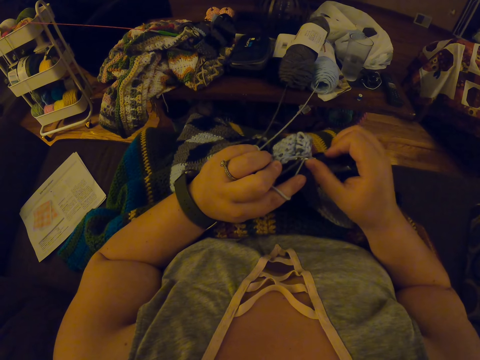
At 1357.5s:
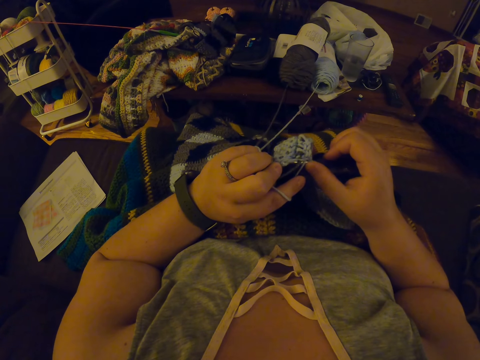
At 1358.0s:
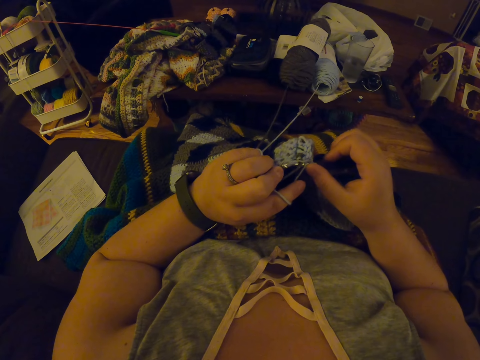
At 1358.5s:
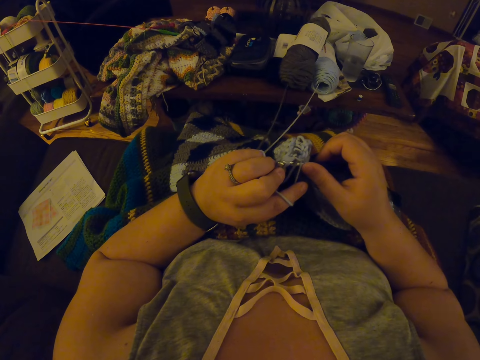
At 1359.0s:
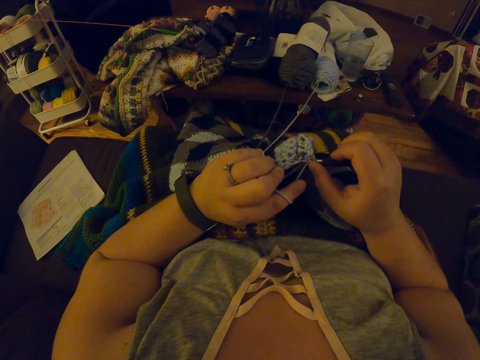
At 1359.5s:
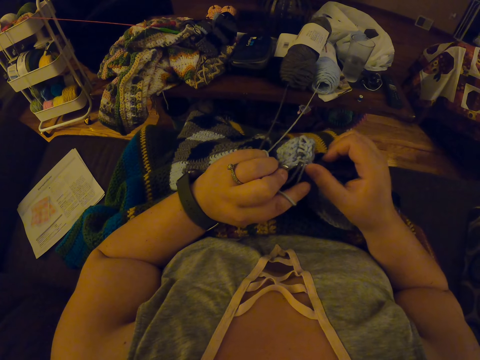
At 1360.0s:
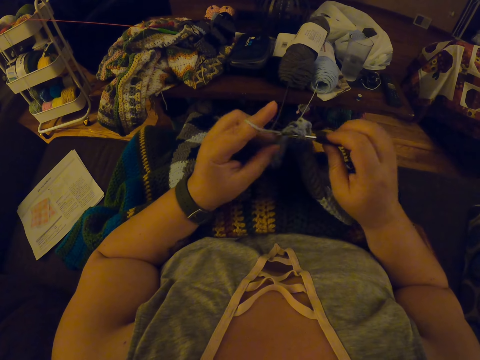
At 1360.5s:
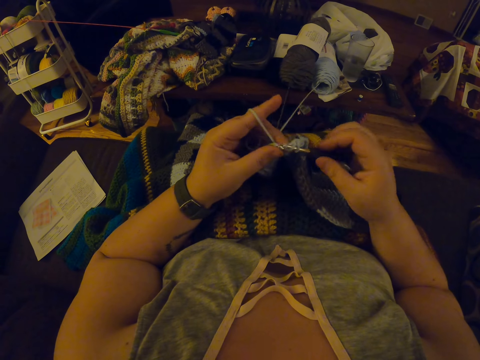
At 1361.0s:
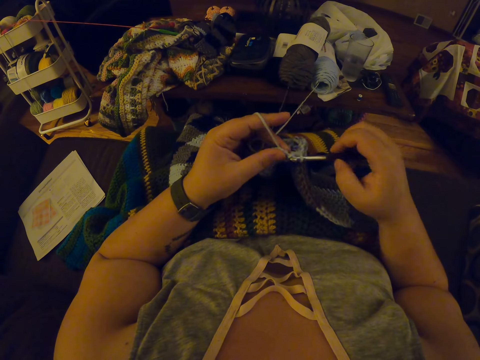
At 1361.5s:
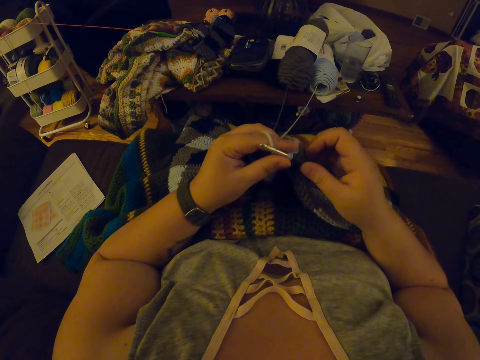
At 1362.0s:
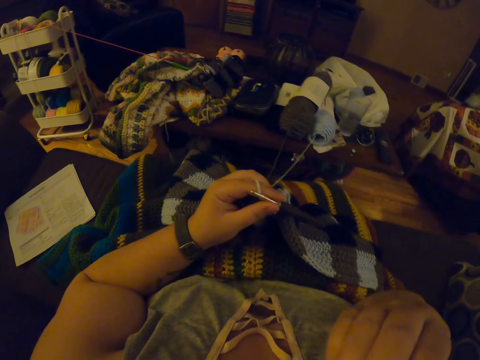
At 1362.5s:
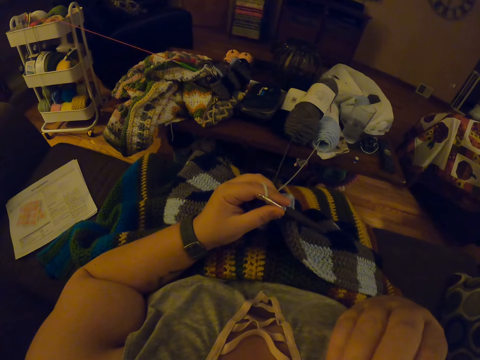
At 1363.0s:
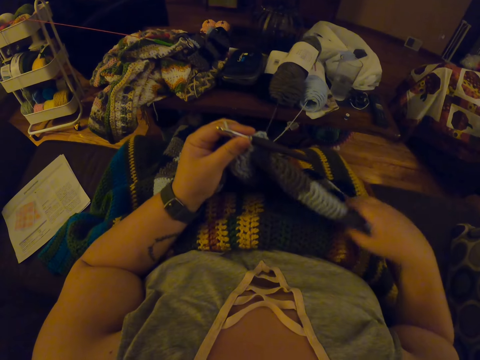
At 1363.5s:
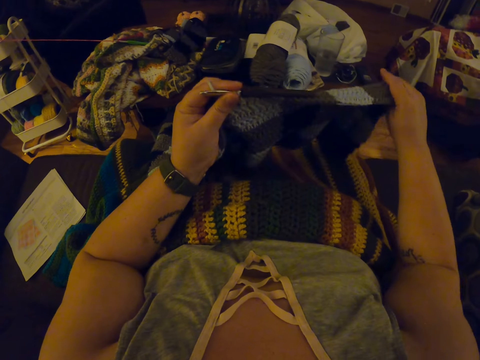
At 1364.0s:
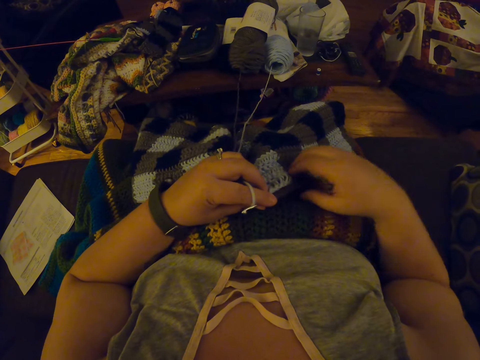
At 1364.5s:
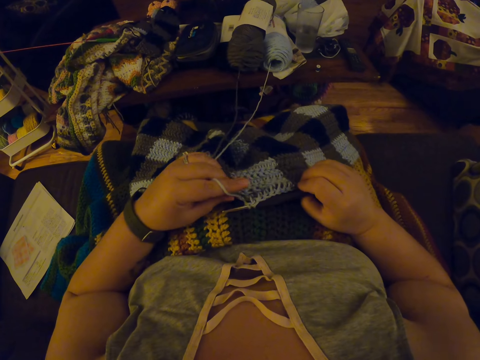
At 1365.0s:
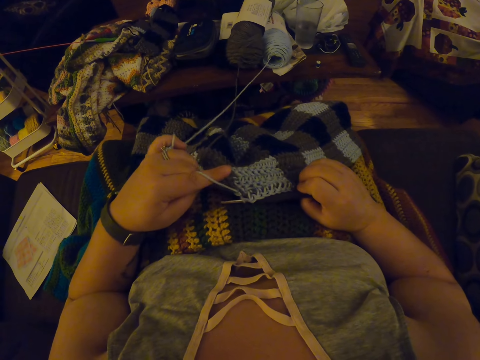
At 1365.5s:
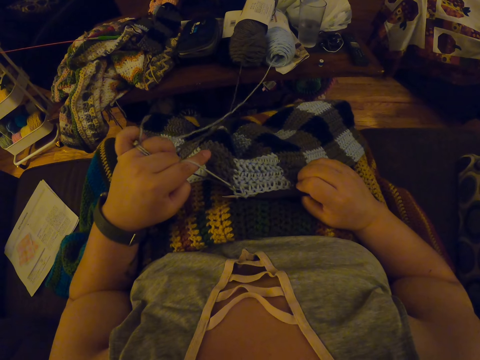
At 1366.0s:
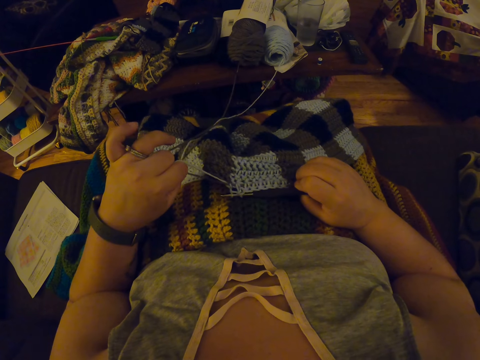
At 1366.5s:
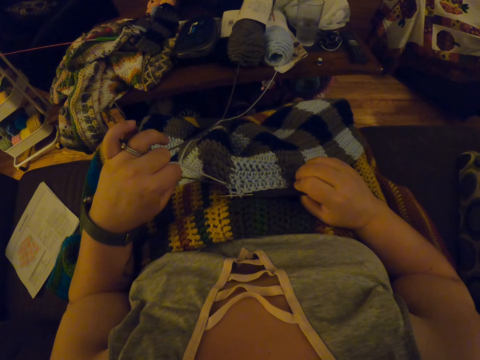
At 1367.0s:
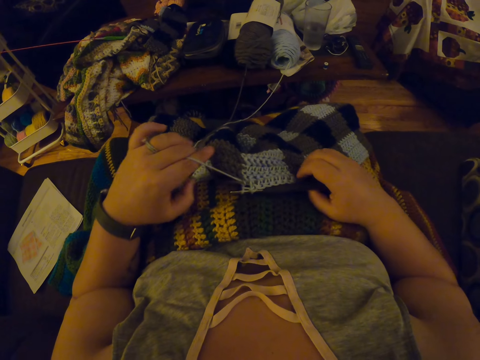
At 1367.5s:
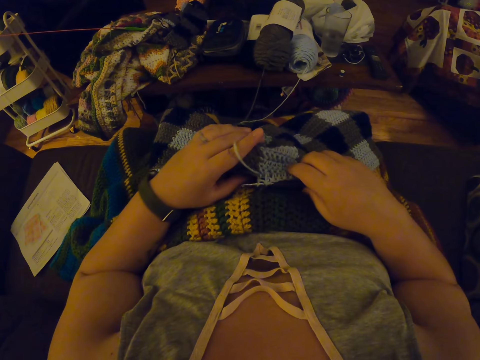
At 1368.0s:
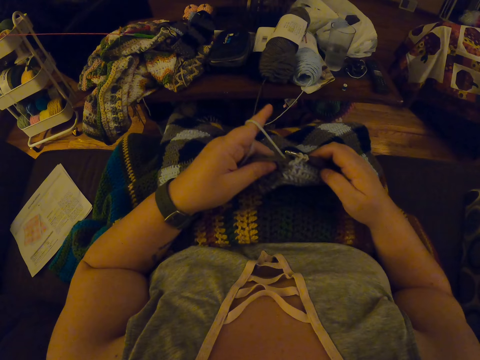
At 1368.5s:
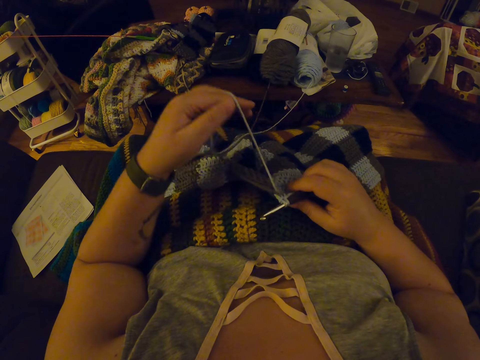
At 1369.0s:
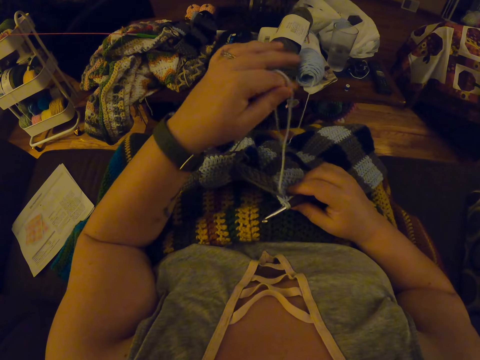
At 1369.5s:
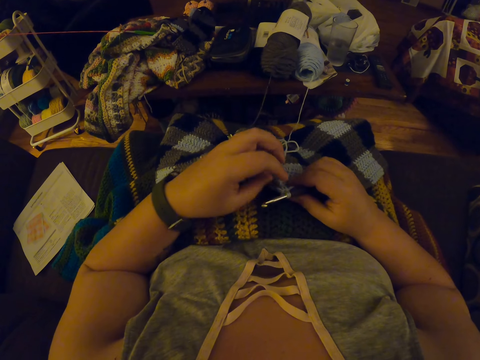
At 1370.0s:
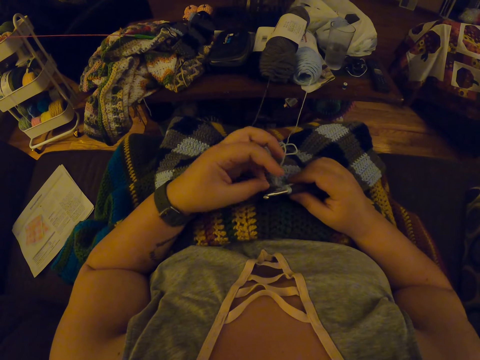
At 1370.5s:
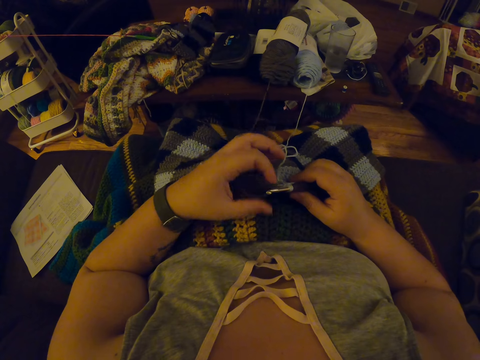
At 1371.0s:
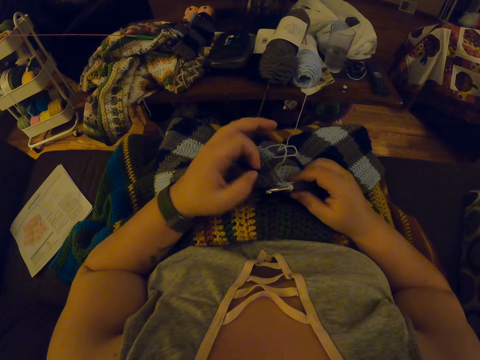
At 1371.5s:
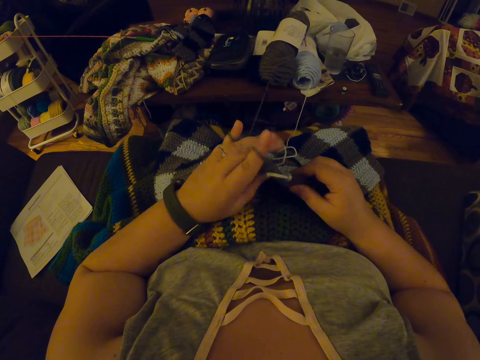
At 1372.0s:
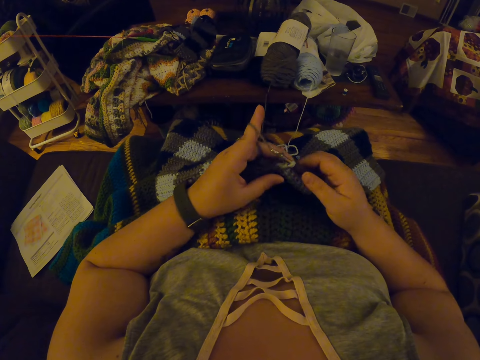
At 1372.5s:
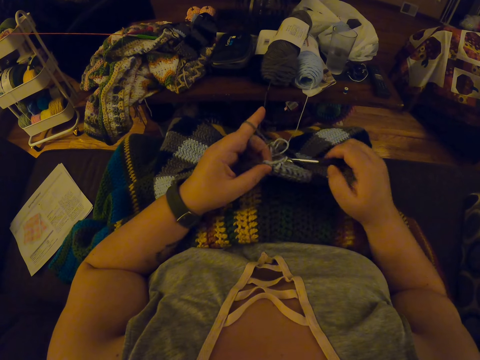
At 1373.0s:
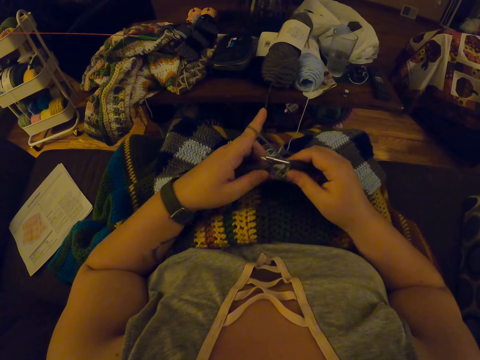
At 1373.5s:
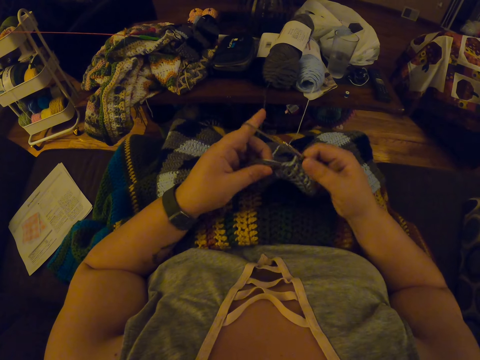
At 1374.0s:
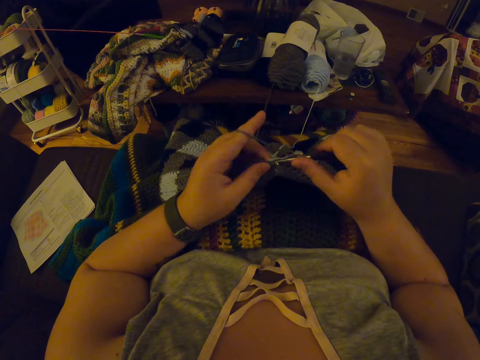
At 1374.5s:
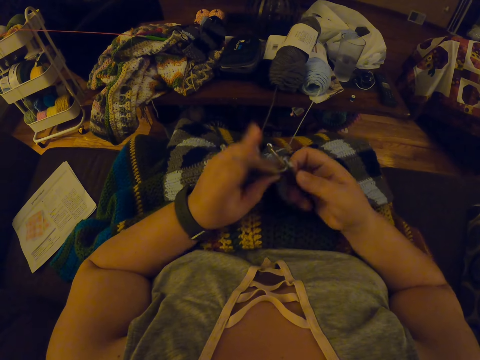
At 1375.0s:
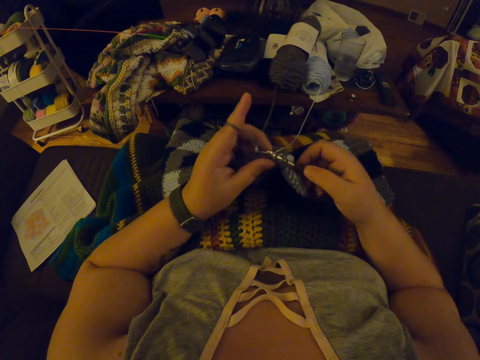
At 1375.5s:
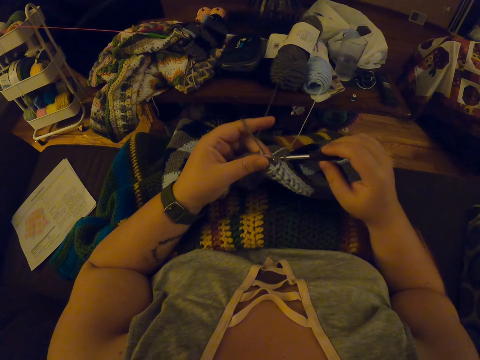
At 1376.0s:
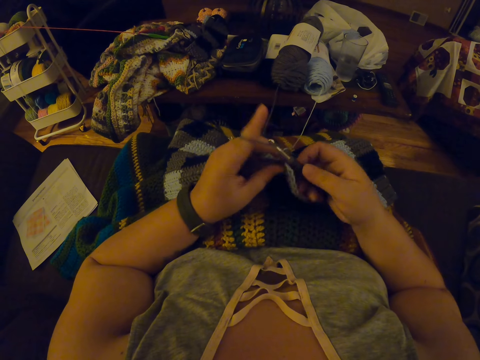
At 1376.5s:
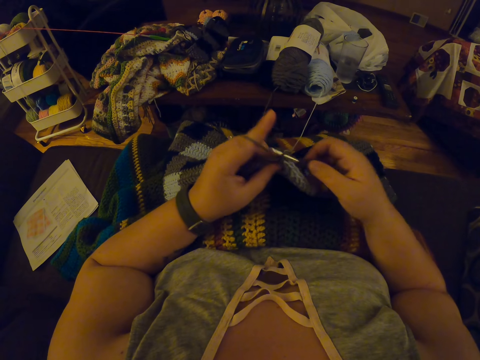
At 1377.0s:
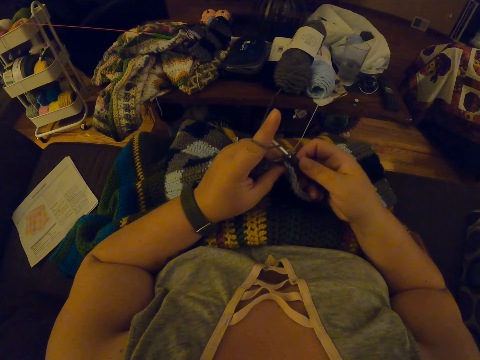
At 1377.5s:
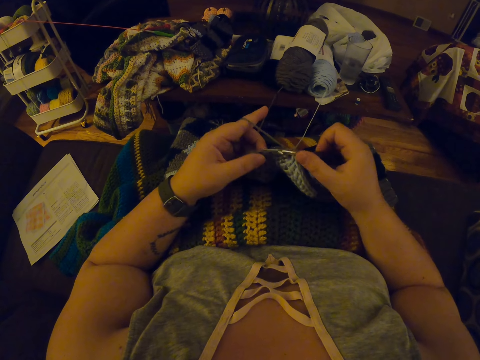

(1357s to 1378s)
The camera wearer adjusts a piece of knitted fabric on a lap. She knits the piece of fabric with a knitting needle. She passes the crochet hook in her right hand to her left hand, touches her face with her right hand, and adjusts the fabric on the lap with her hands. She pulls the yarn inside the fabric with her left hand and drops the crochet hook on her lap. She picks the fabric and the crochet hook from her lap with her hands. She lifts the yarn with her left hand and drops the yarn in her left hand on her lap. She twists the yarn around her left hand. She ties the yarn on the fingers. She continues crocheting with the yarn using the crochet hook.

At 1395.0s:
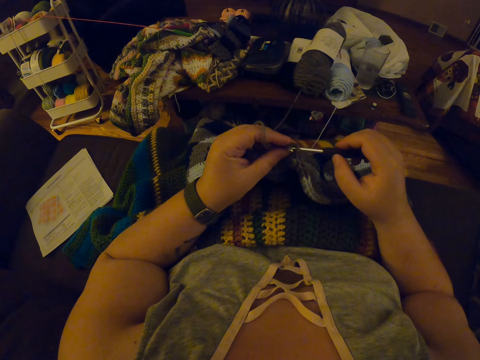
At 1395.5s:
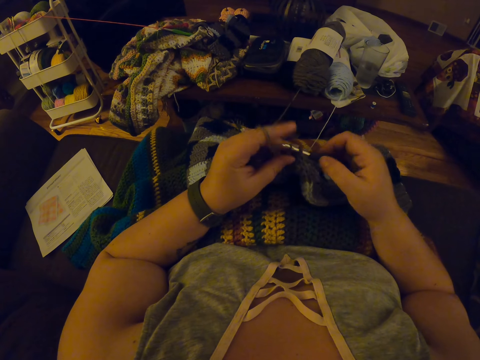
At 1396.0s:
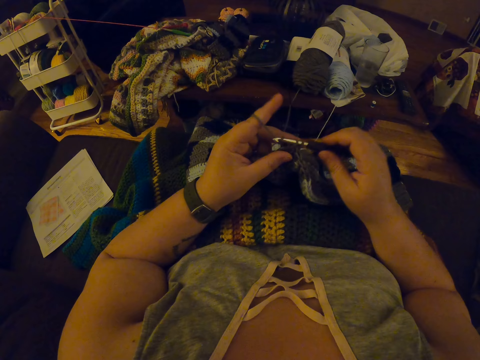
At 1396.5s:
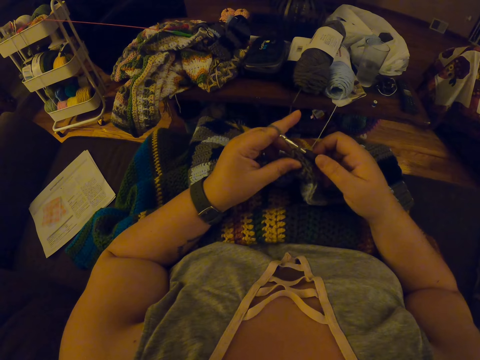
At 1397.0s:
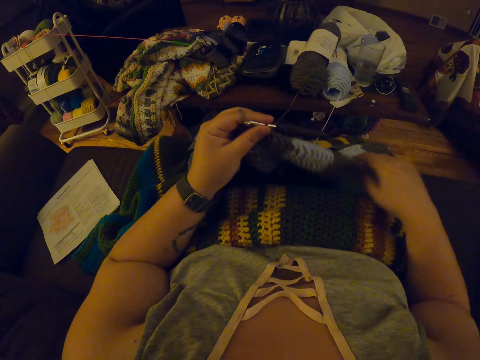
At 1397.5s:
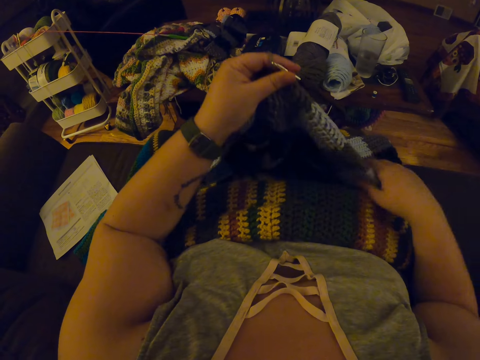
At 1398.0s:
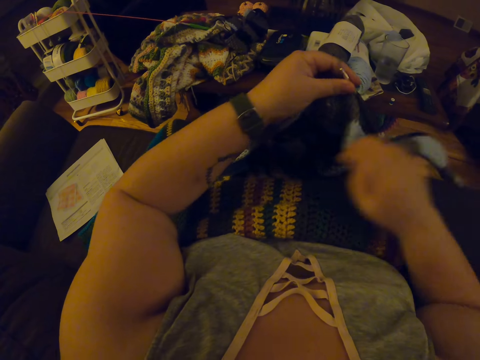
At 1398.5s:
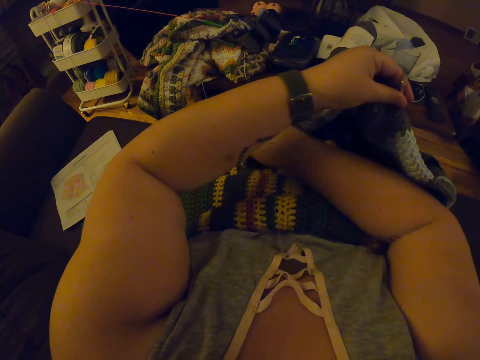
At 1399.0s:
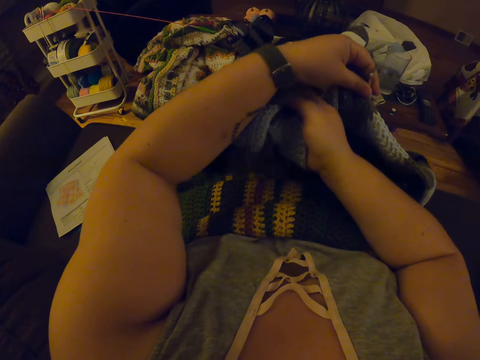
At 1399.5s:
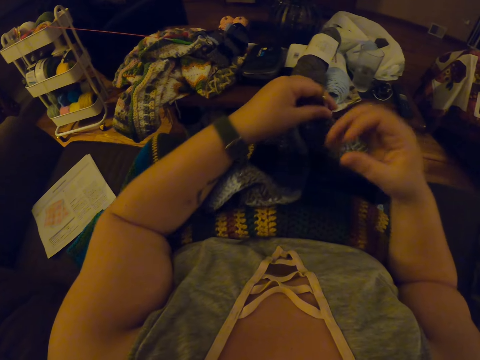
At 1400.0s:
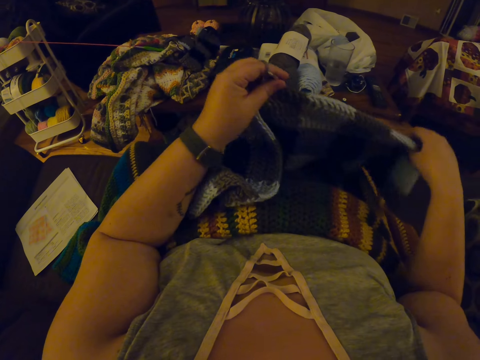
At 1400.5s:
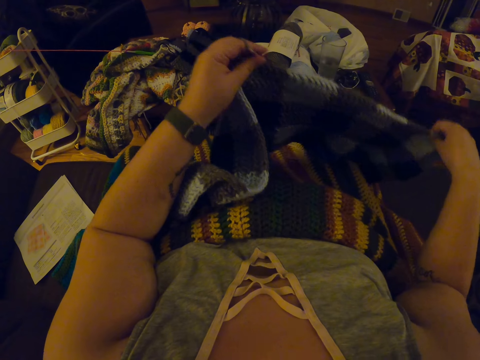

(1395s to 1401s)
The camera wearer passes the crochet hook in her right hand to her left hand. She adjusts the fabric on her lap with her hands. She puts her right hand under her left lower arm and brings out the other end of the fabric from under her left lower arm. She adjusts the fabric on her lap with her hands again.
